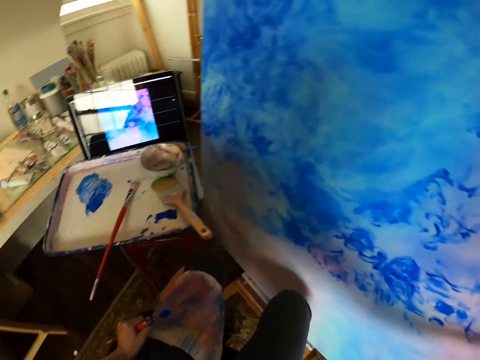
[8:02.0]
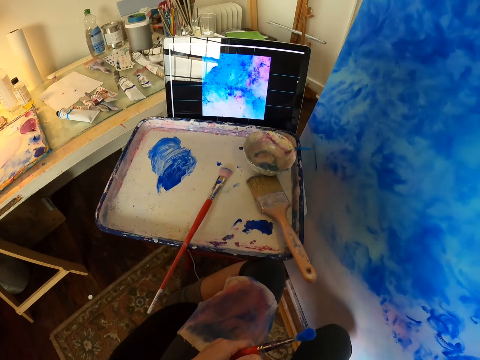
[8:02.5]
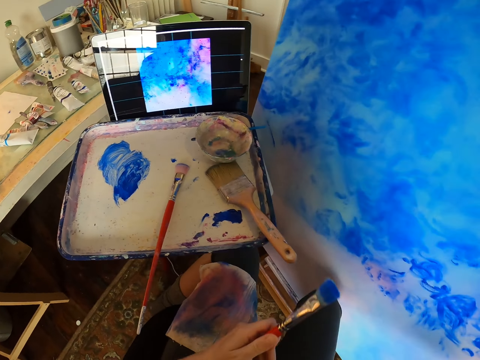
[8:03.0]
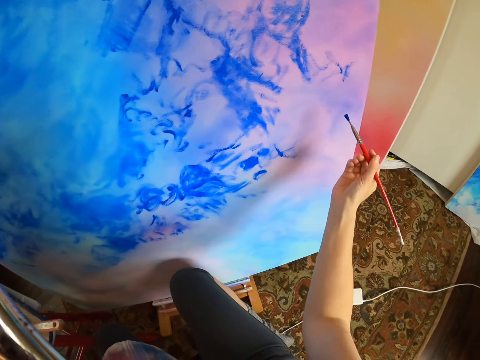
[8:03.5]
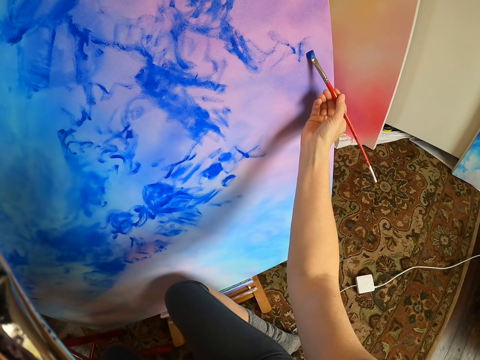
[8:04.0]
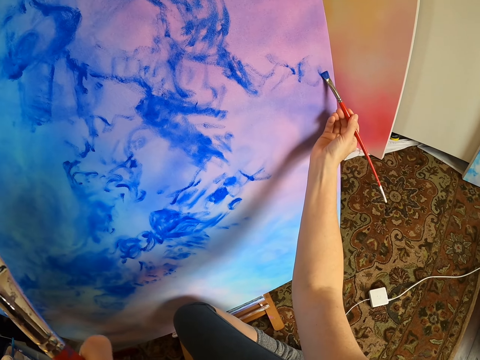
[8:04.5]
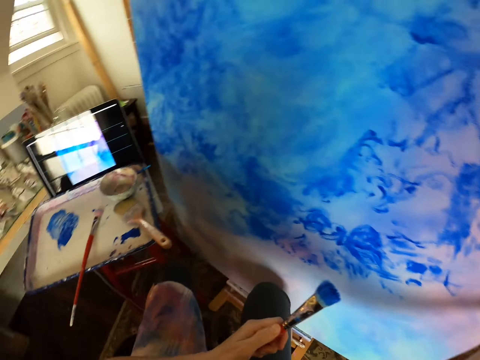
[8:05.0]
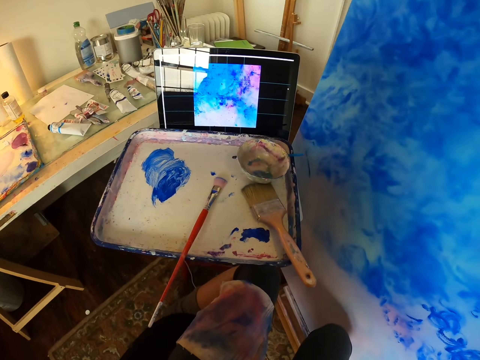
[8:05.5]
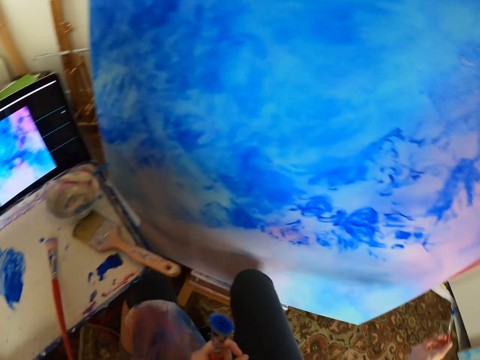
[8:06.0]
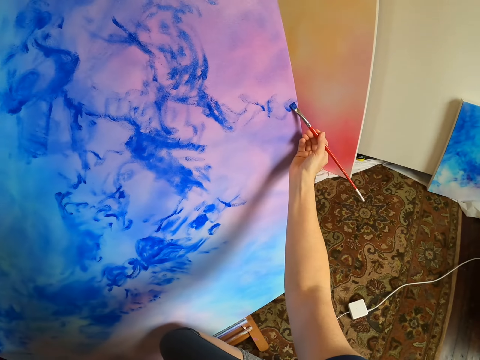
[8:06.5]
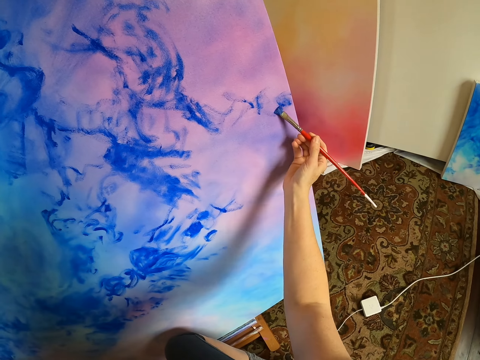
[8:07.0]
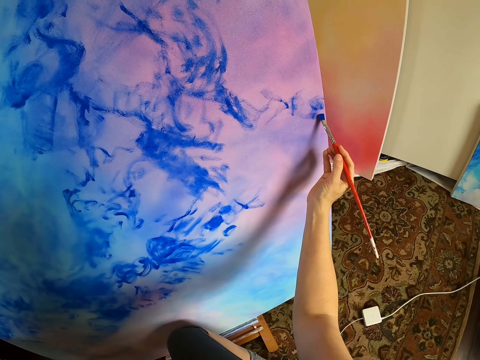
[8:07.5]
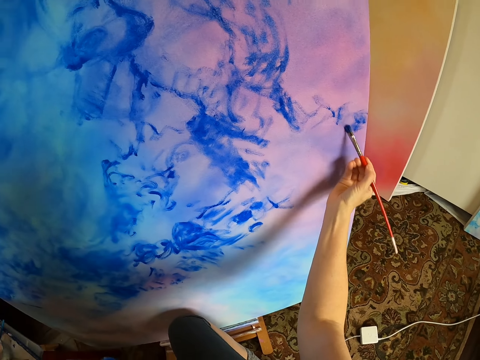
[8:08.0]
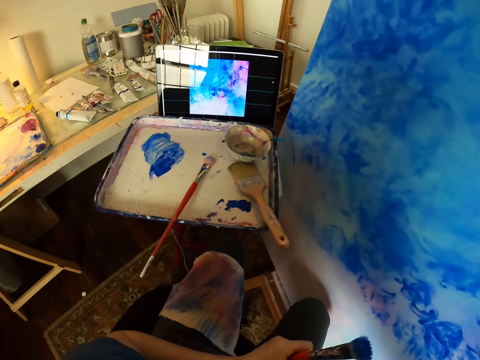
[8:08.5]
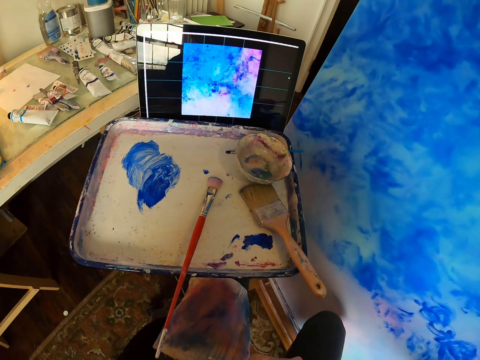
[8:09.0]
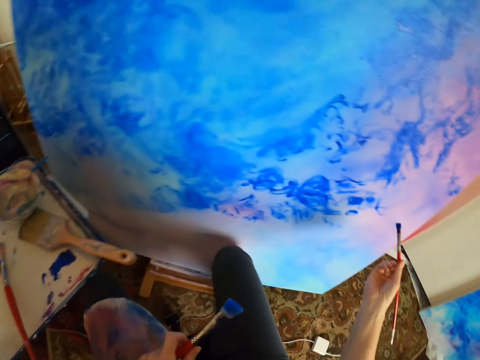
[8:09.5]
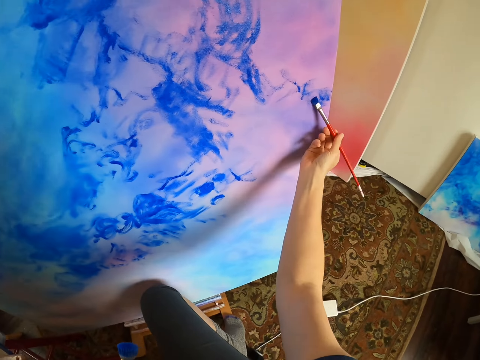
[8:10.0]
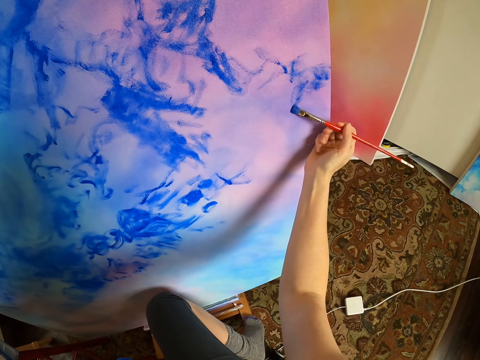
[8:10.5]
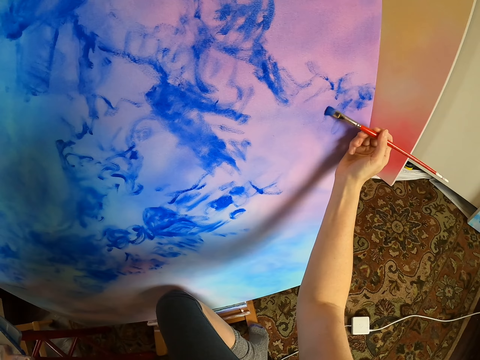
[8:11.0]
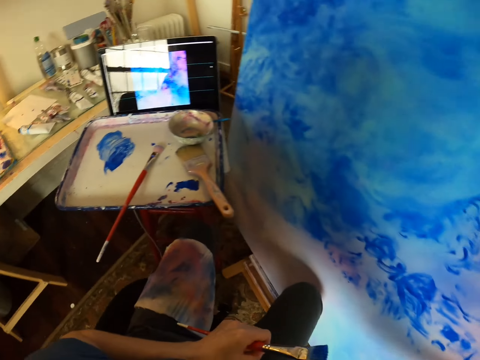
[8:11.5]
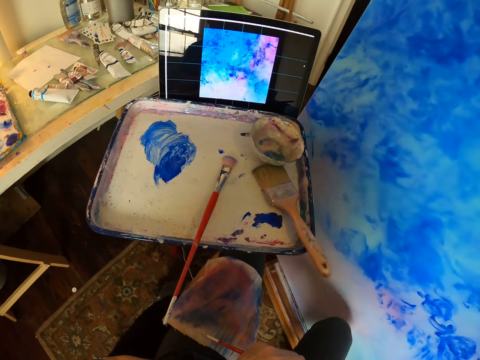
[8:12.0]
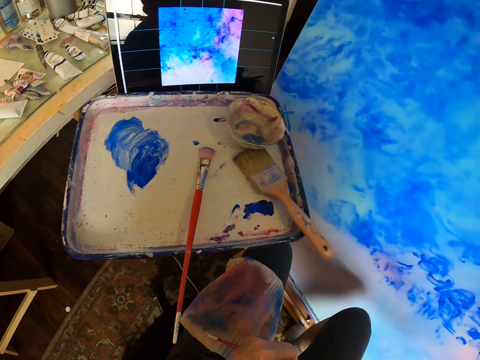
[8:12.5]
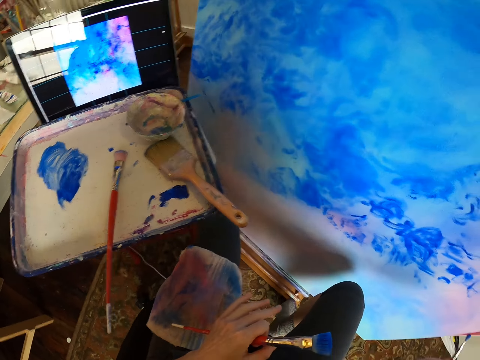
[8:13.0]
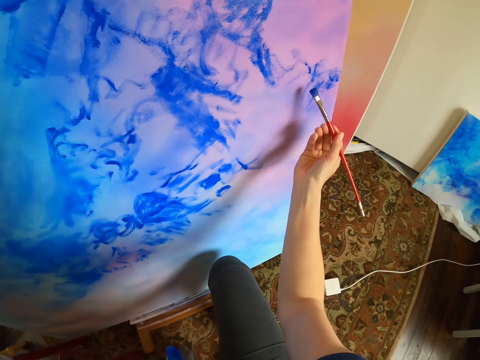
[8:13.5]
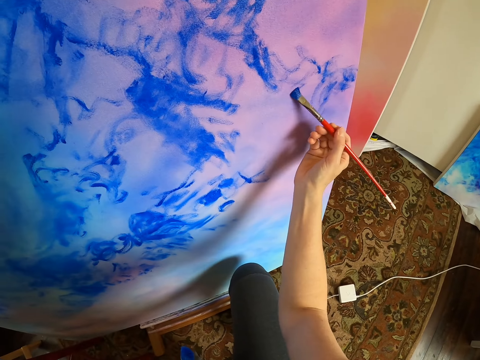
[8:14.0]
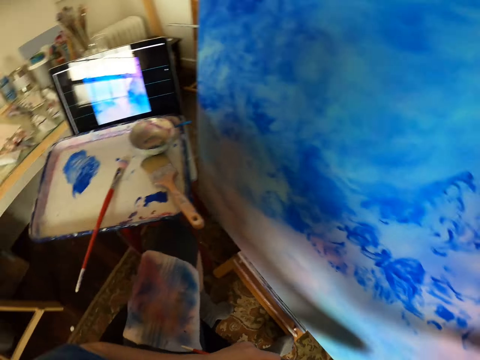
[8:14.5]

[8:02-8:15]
The camera wearer looks at the picture in the computer. They paint a canvas with a paint brush. They look at the picture in the computer. They paint the canvas with the paint brush. They look at the picture in the computer. They paint the canvas with the paint brush. They stare at the laptop.

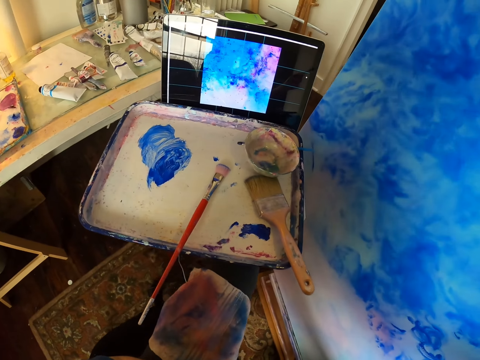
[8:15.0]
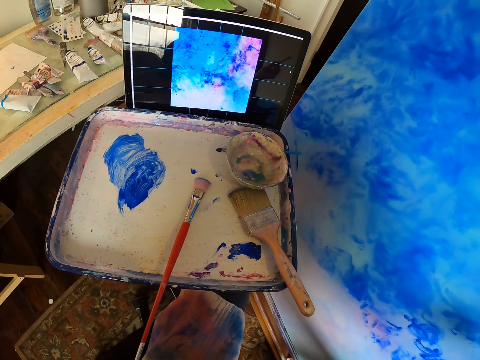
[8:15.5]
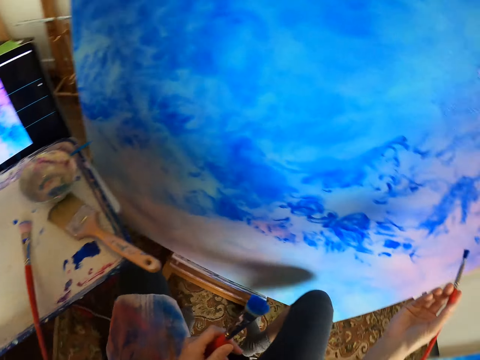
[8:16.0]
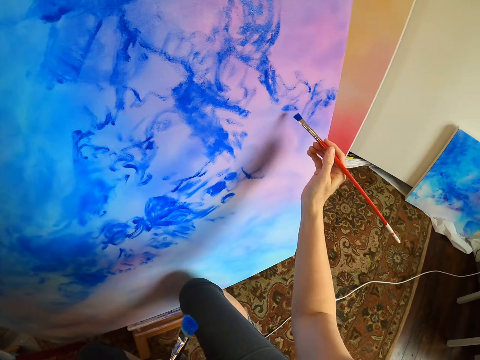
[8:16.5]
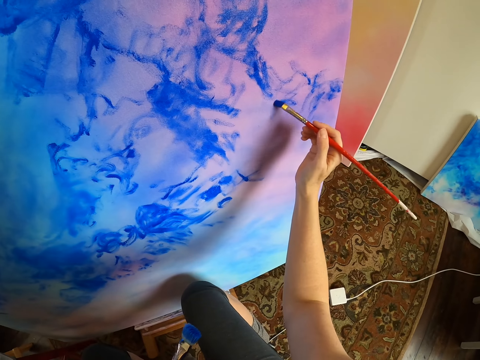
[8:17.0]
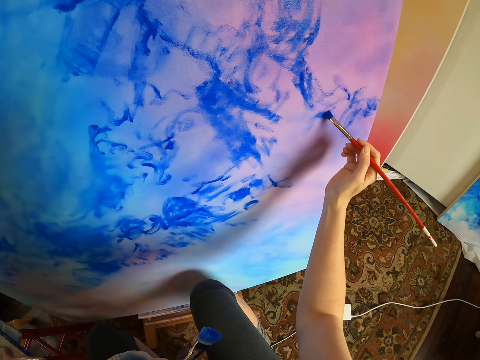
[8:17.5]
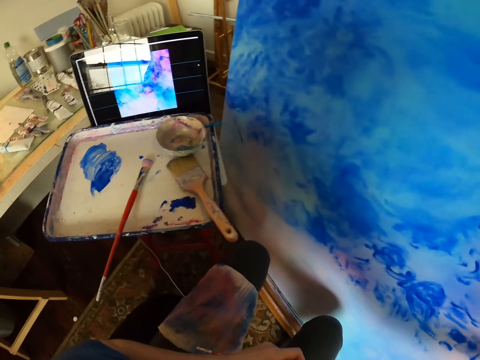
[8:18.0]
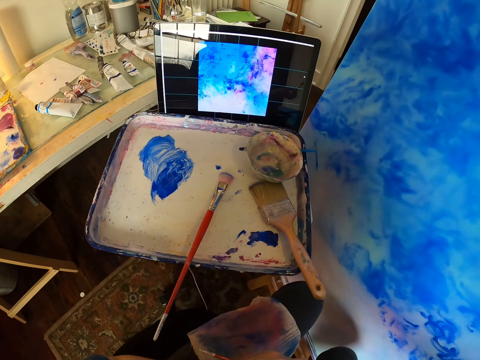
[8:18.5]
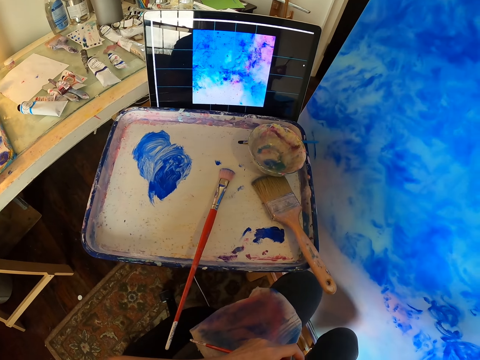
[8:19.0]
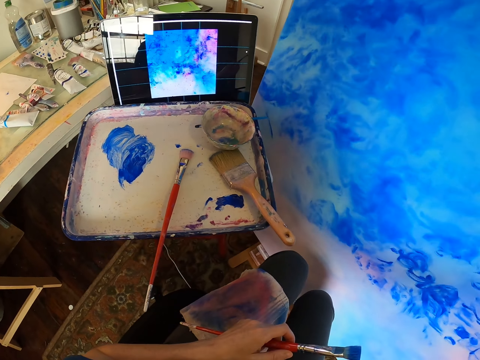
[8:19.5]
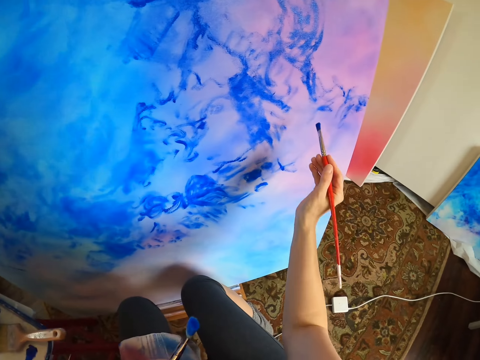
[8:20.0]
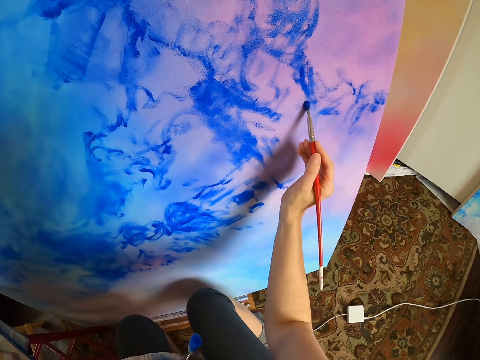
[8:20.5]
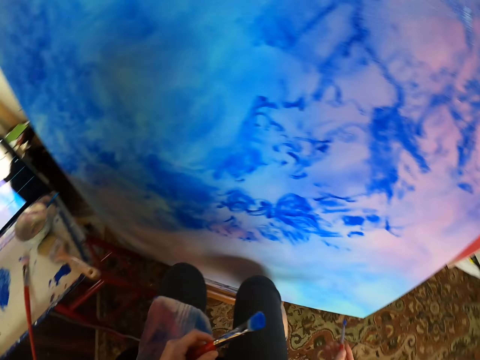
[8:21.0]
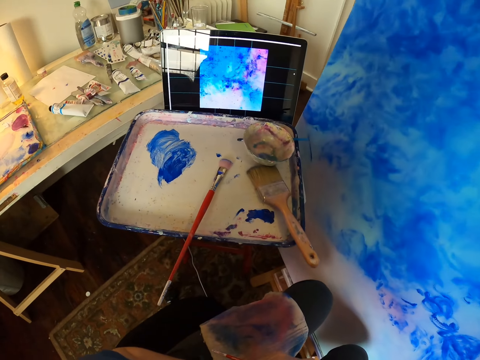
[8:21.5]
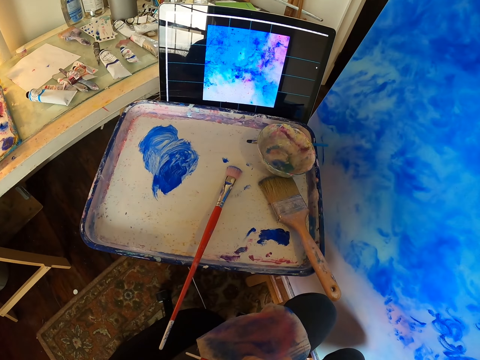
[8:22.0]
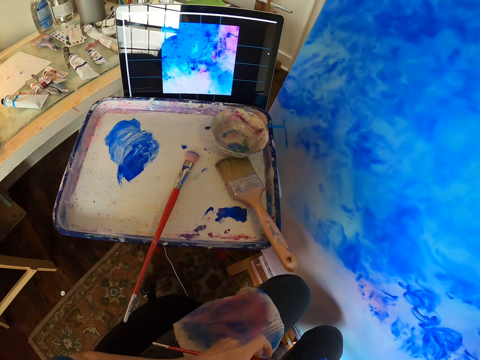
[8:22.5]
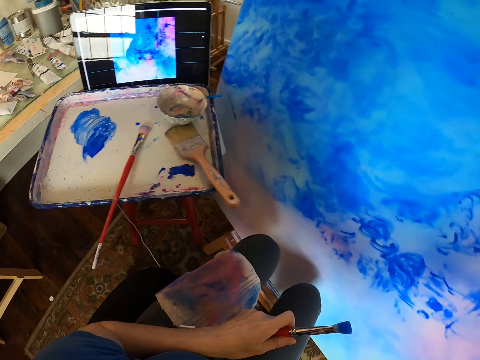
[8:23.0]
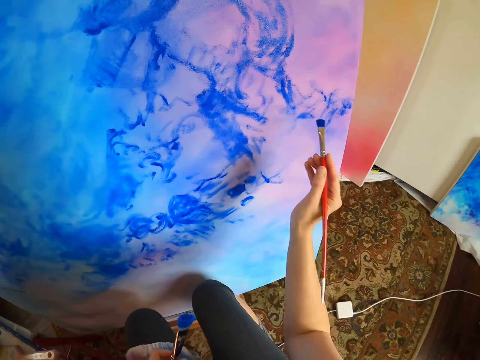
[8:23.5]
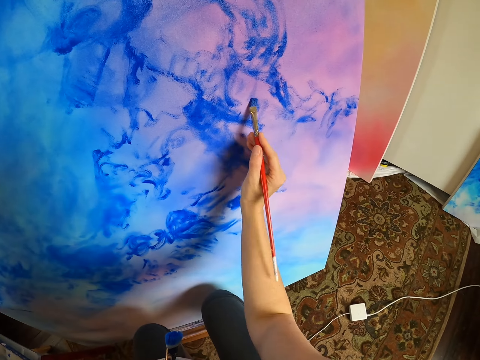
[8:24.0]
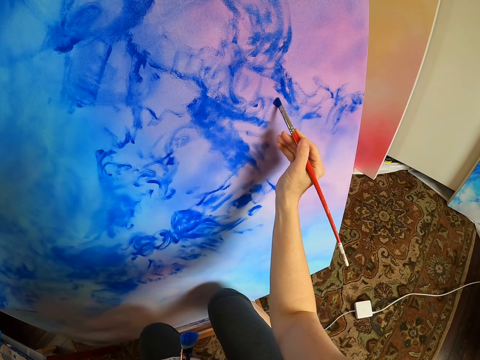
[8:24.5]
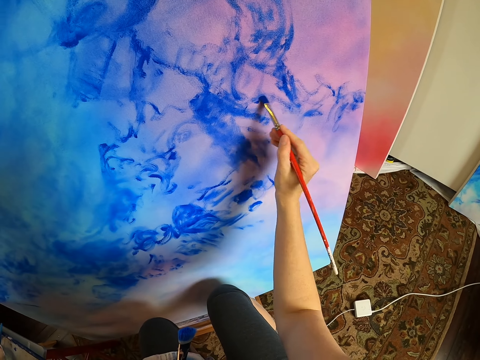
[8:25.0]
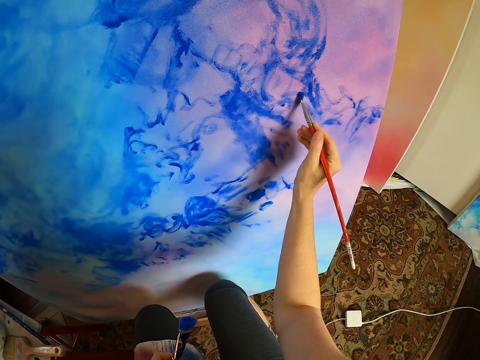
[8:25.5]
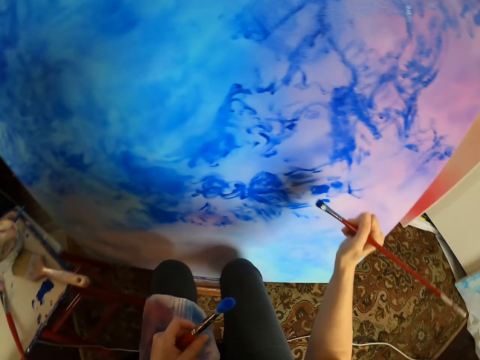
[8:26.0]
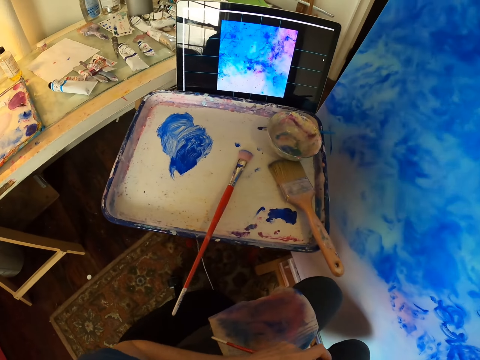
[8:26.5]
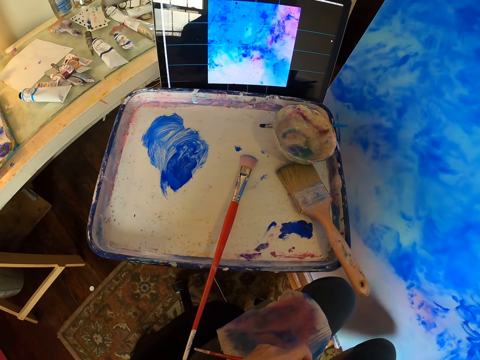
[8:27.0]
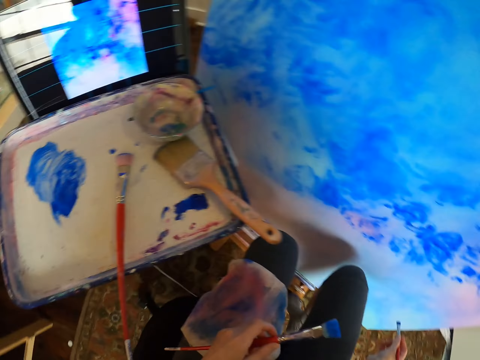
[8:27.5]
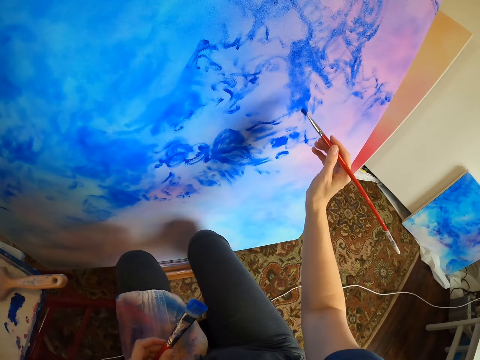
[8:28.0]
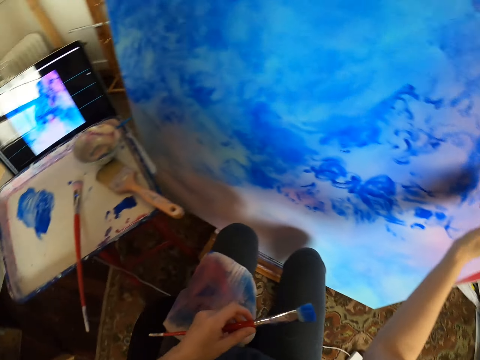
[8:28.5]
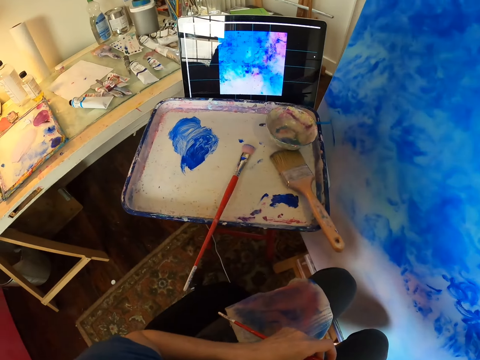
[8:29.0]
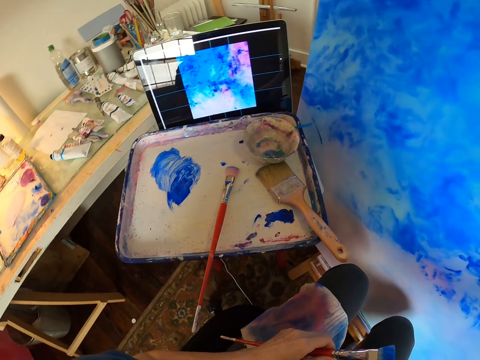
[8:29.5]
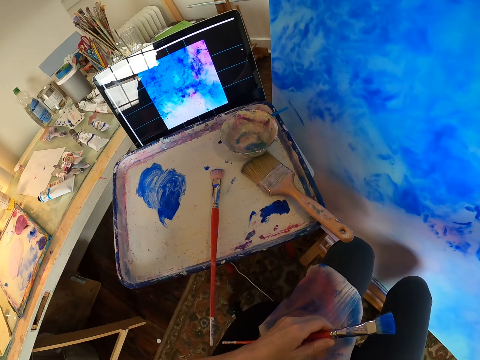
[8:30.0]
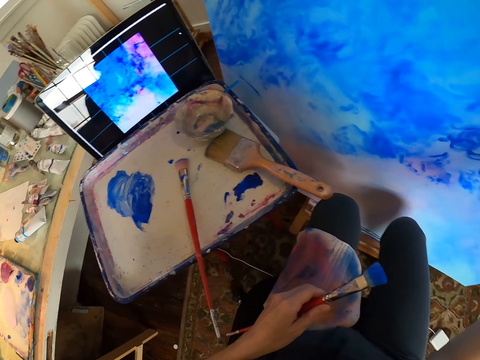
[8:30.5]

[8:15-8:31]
The camera wearer looks at the picture in the computer. They paint a canvas with a paint brush. They look at the picture in the computer. They paint the canvas with the paint brush. They look at the picture in the computer. They paint the canvas with the paint brush.
